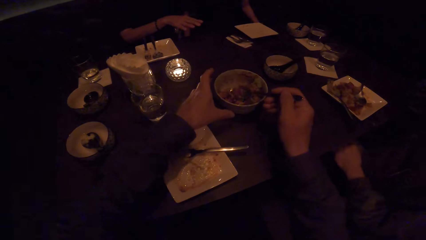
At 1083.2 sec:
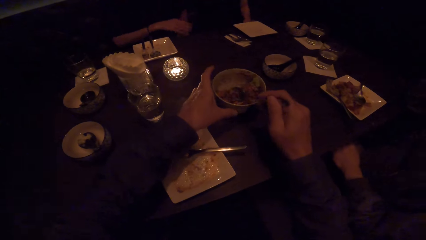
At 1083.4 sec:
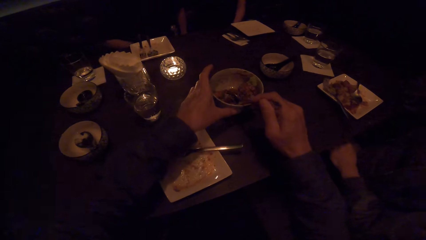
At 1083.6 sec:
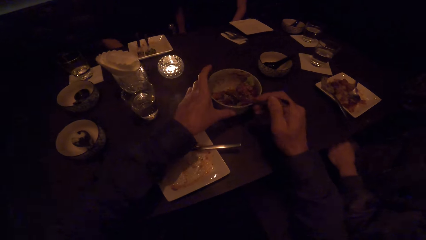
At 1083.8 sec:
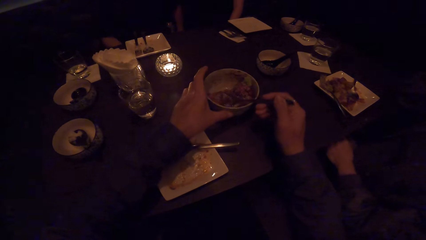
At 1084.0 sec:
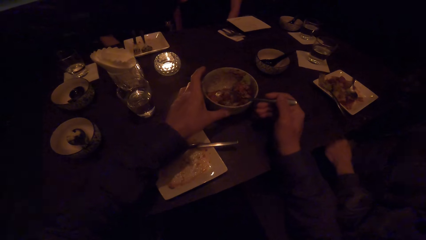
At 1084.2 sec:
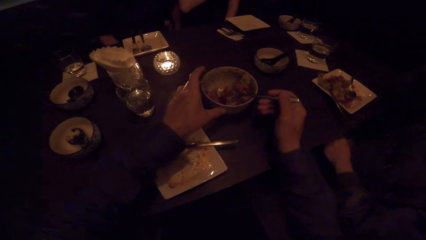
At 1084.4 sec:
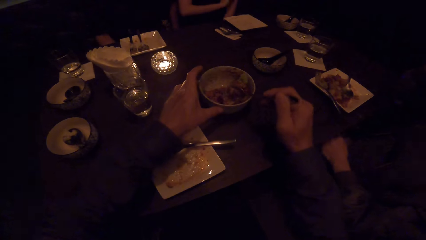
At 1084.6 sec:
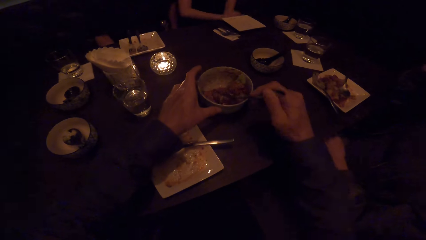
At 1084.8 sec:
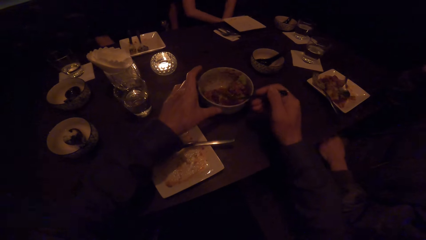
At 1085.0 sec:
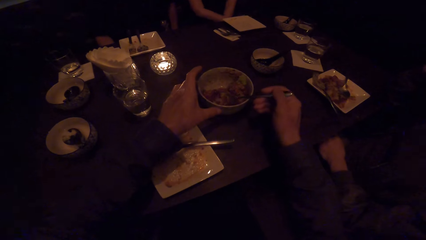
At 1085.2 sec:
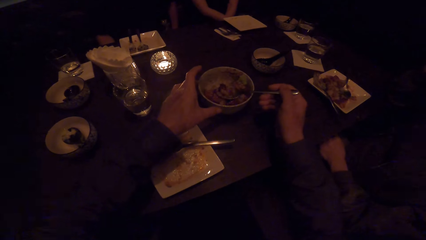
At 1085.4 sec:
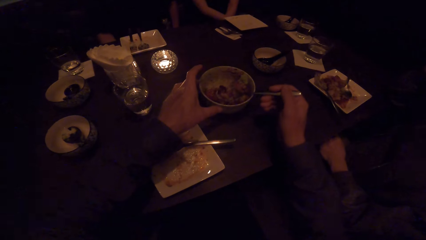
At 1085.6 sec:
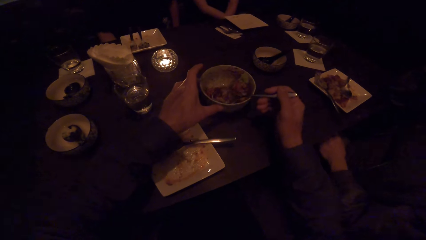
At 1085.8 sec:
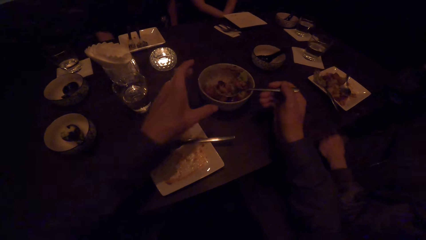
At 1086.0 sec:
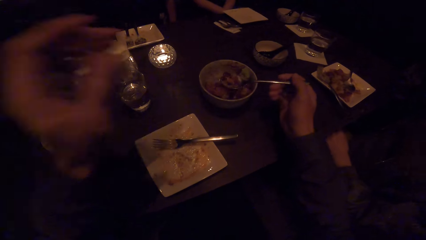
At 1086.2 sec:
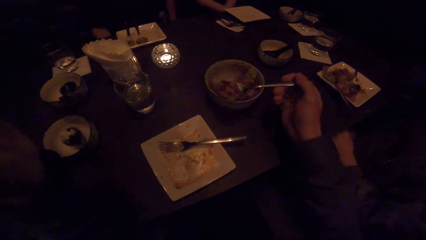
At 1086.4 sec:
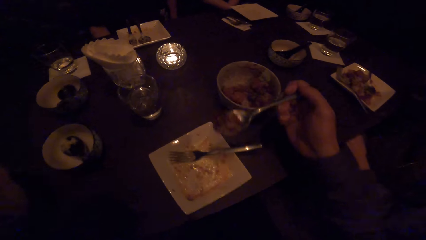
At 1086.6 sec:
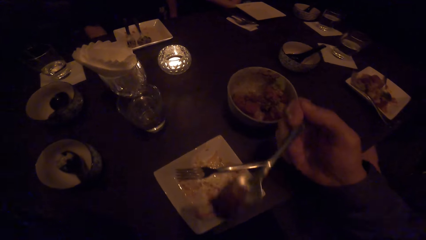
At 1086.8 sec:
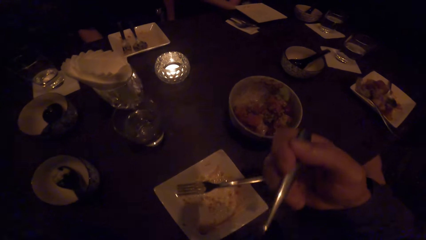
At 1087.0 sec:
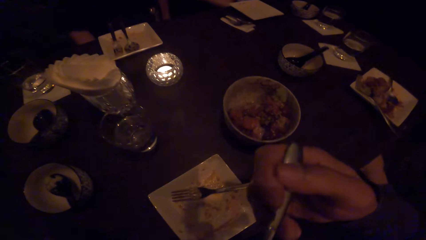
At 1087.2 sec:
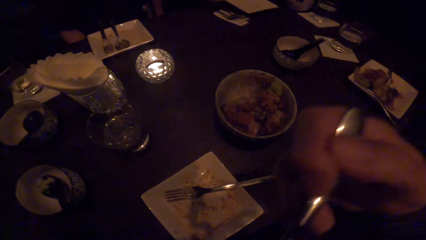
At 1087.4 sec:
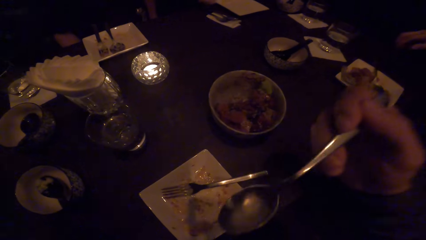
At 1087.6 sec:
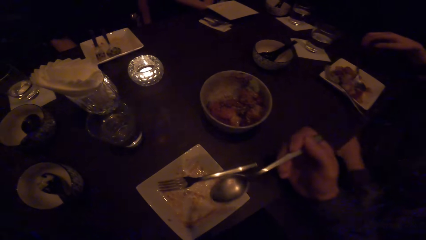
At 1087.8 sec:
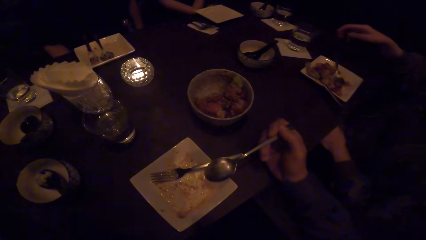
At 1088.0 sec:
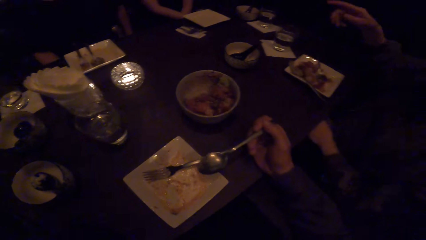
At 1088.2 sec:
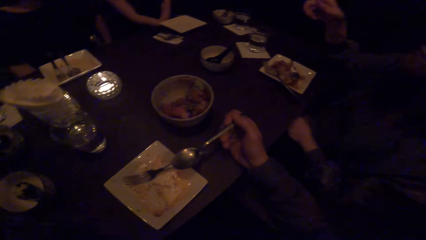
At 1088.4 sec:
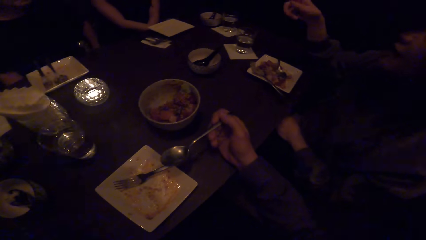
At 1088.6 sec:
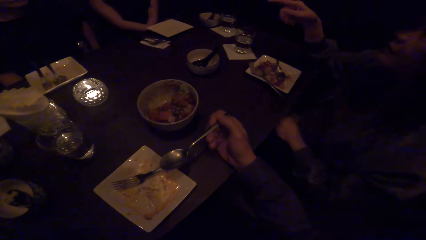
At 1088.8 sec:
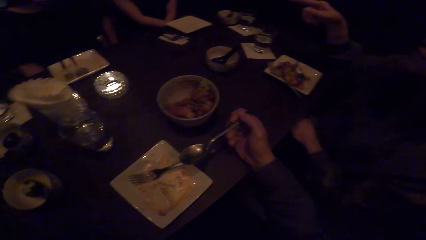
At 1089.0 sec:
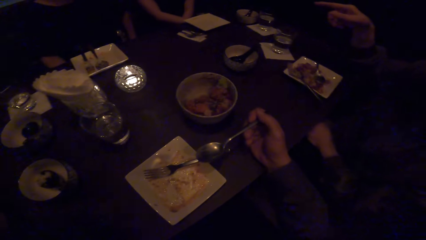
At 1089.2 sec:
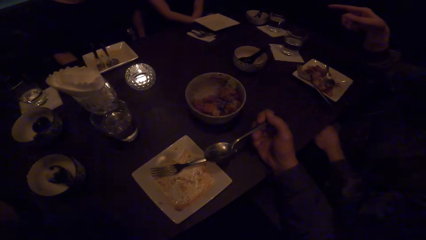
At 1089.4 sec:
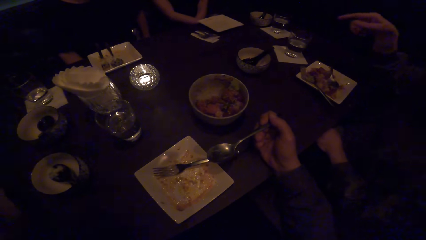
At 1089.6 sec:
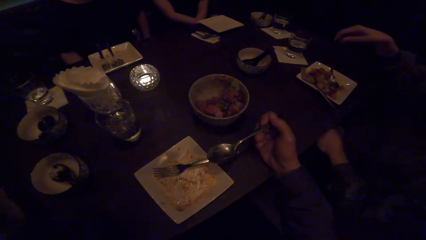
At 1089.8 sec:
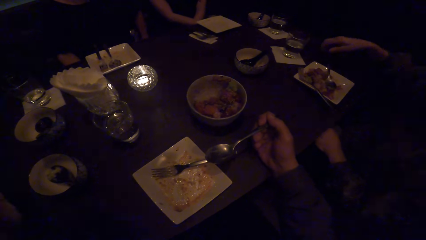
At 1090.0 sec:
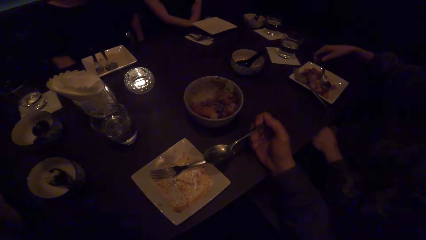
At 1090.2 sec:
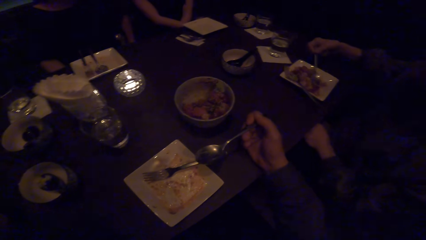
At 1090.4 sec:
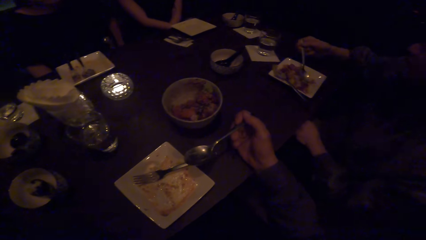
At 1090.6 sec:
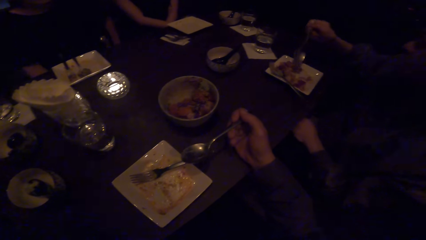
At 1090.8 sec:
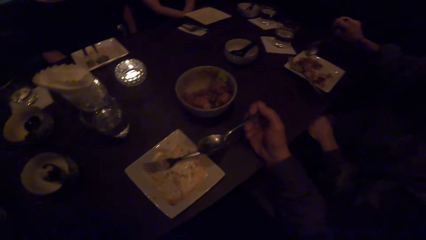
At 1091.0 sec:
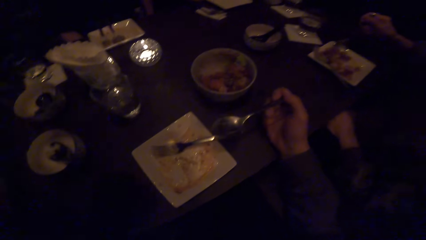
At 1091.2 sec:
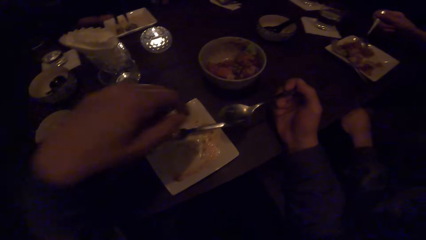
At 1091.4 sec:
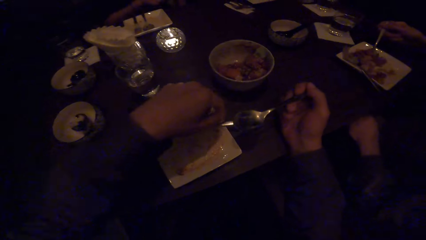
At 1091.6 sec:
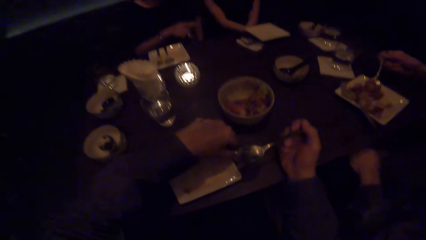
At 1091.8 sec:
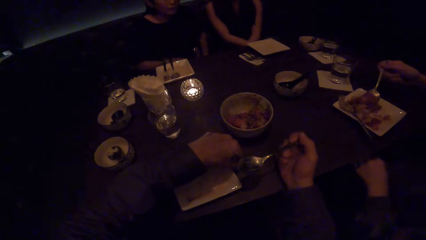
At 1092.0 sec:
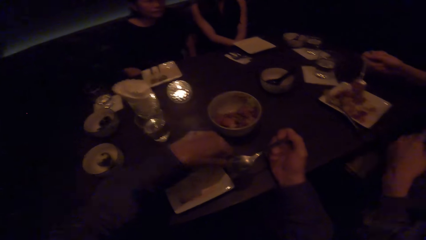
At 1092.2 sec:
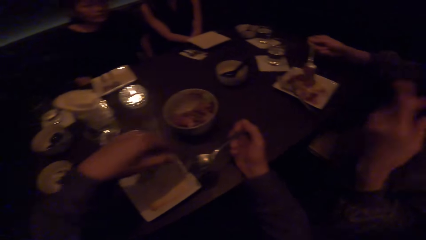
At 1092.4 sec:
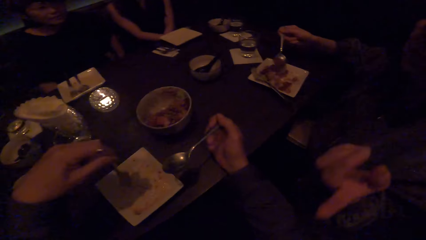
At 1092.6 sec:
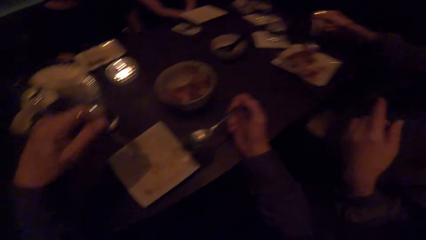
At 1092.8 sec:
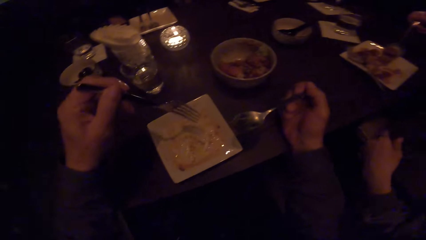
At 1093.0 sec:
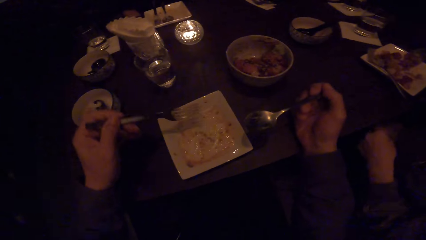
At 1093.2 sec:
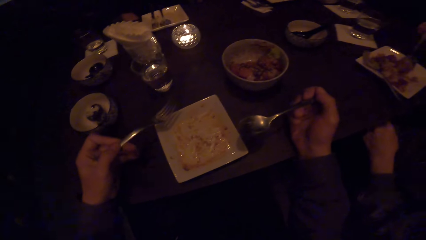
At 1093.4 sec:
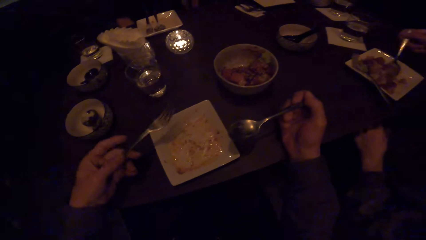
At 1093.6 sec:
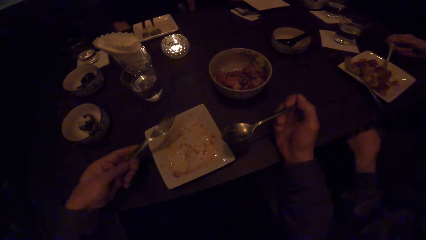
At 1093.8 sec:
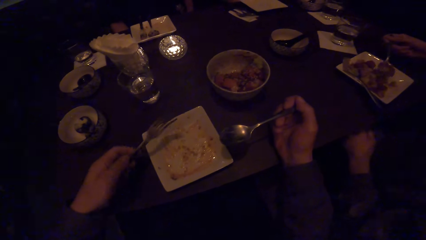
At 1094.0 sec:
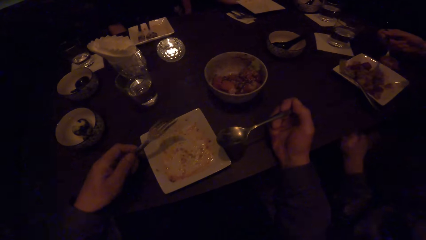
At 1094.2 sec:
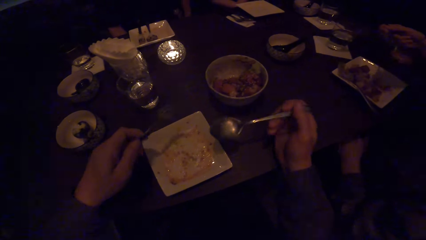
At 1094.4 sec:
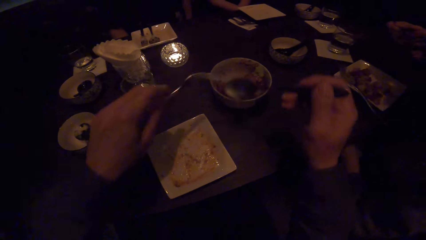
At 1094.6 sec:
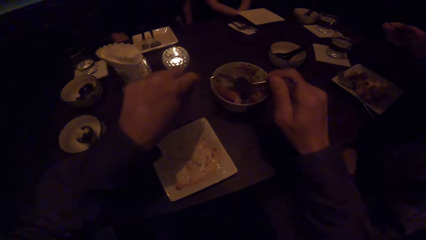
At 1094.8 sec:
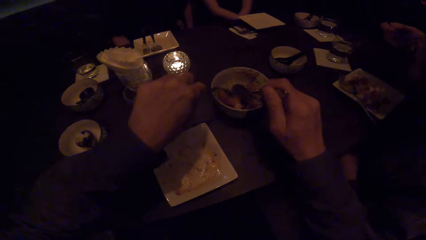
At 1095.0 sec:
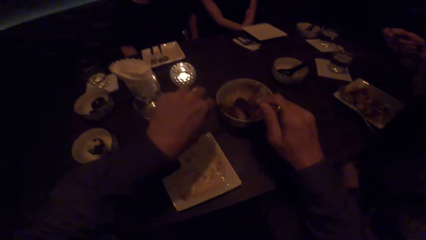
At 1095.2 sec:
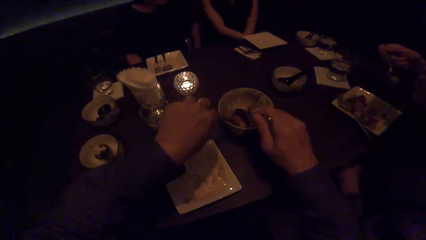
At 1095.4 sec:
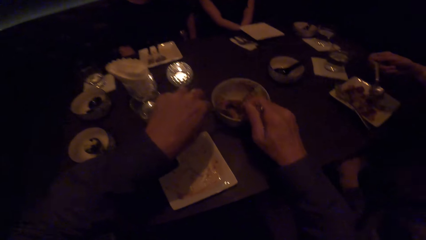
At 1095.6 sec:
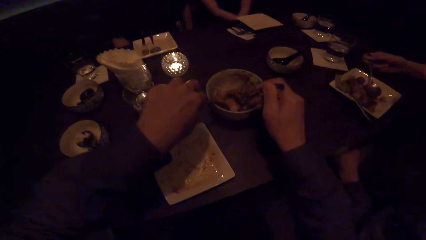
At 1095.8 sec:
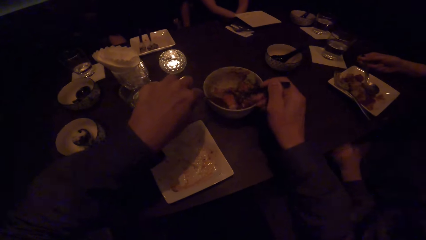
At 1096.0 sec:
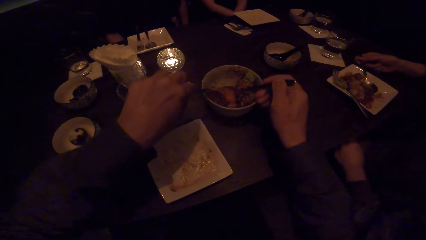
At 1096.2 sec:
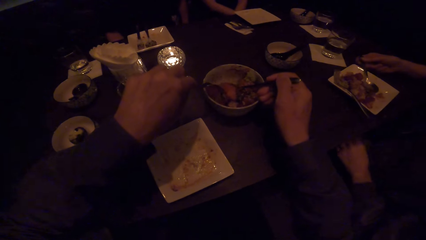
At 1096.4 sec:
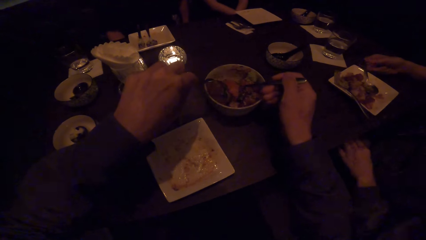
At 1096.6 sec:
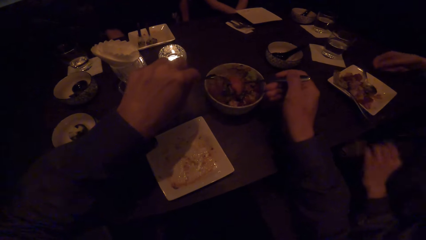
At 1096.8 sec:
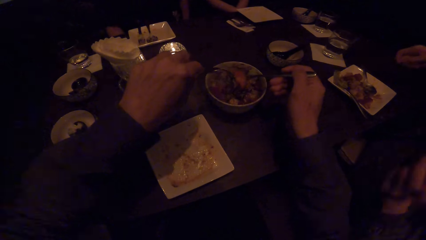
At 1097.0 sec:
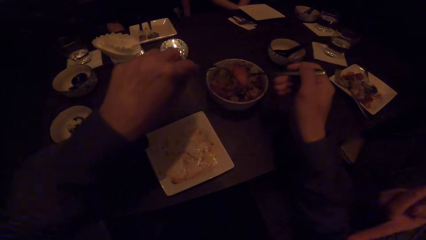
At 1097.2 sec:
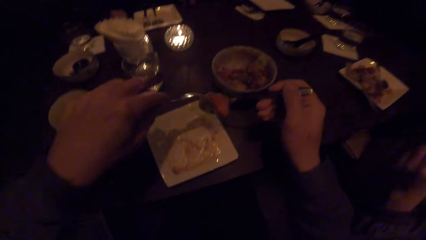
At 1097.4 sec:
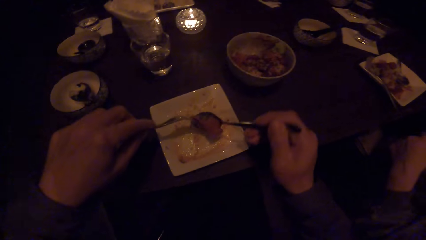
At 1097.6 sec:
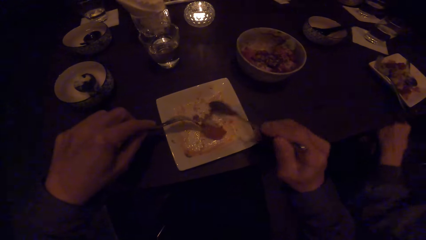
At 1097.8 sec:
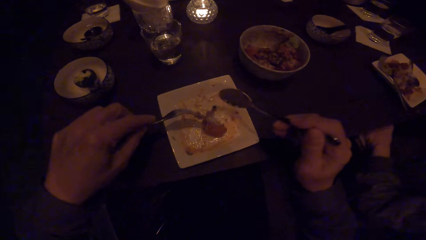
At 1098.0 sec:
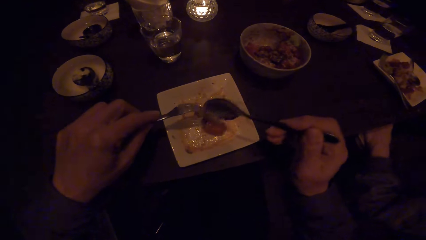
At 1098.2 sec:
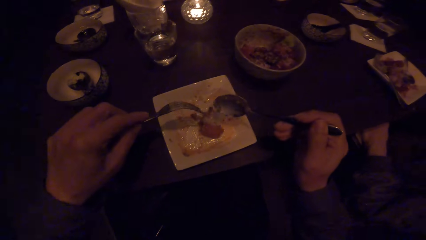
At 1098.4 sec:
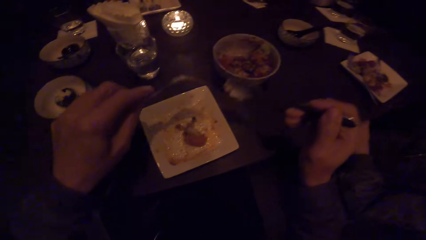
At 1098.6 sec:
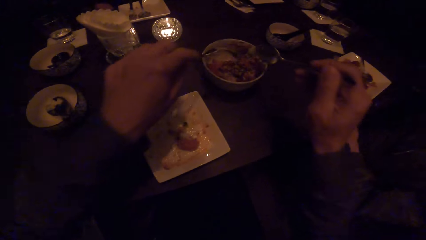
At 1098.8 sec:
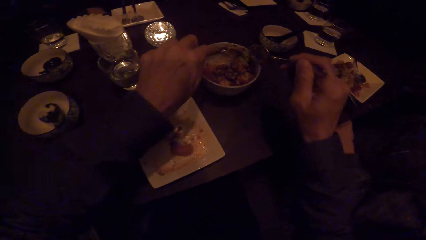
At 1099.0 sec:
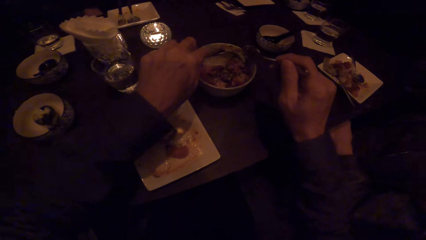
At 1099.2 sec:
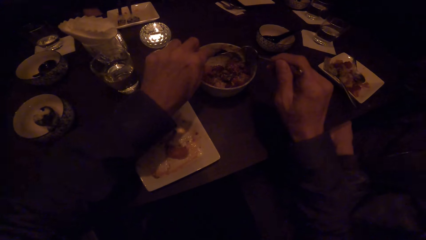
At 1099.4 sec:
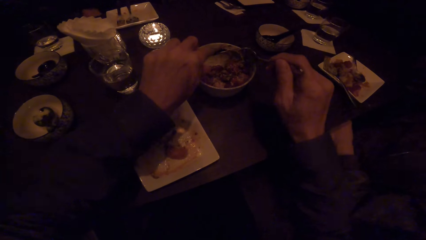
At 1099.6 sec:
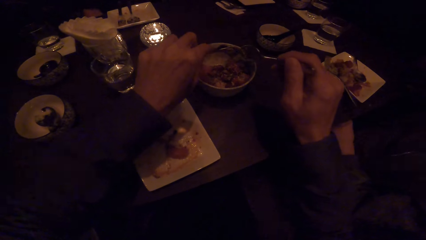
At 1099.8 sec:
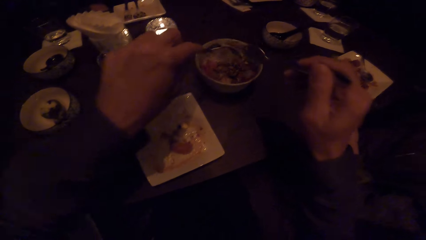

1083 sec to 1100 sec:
The camera wearer holds the bowl with the left hand. He scoops the stew in the bowl. He moves the left hand. He puts the food in his mouth with a fork or spoon. He puts the right hand on the table. He looks at the table. A woman picks the spoon in the plate with her right hand. She scoops food with the spoon. The camera wearer picks the fork with his left hand. He turns the fork on the hand. The woman puts the food in her mouth with the fork. The camera wearer scoops the stew on the bowl. He scoops some food. The woman drops the spoon in her plate. The camera wearer puts the food on the plate. He drops the spoon. He places the spoon and fork over the food. He scoops the food.
